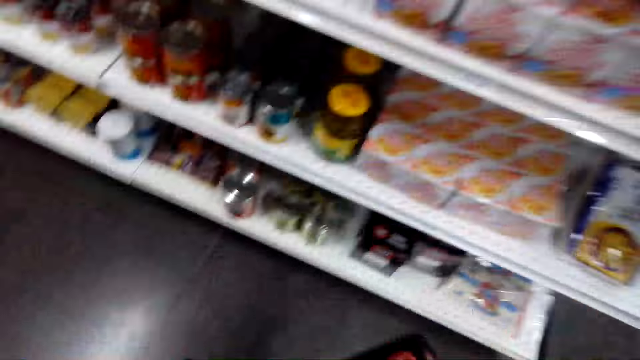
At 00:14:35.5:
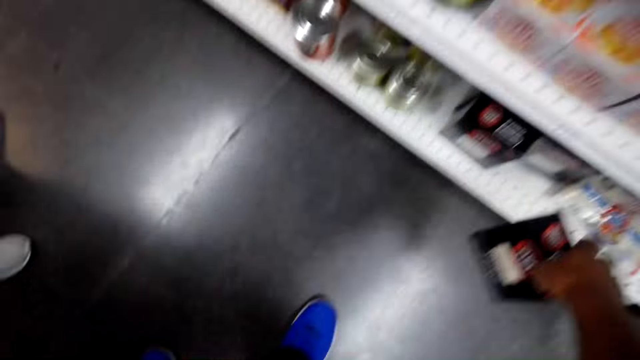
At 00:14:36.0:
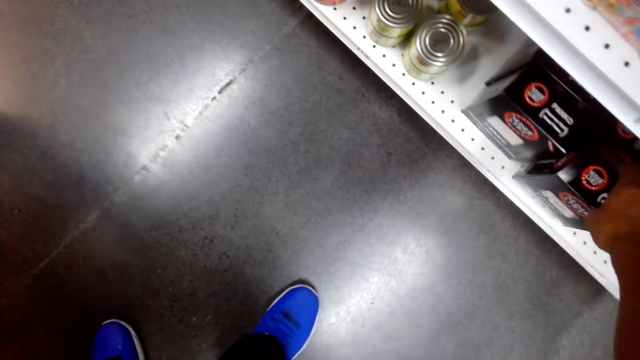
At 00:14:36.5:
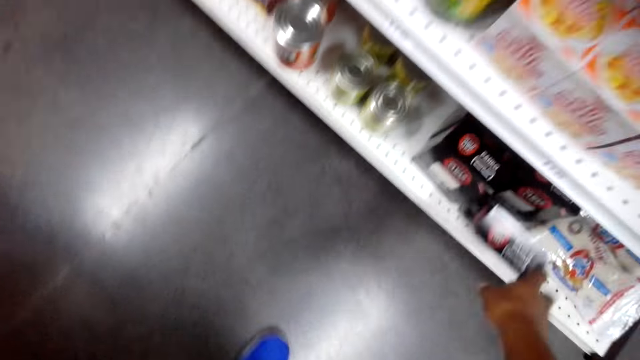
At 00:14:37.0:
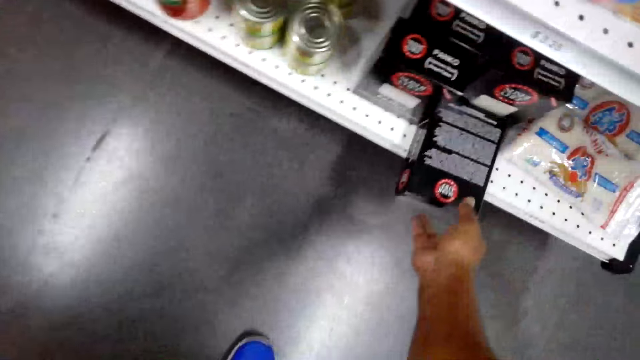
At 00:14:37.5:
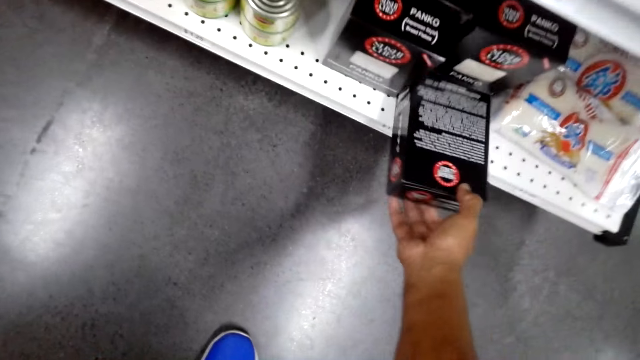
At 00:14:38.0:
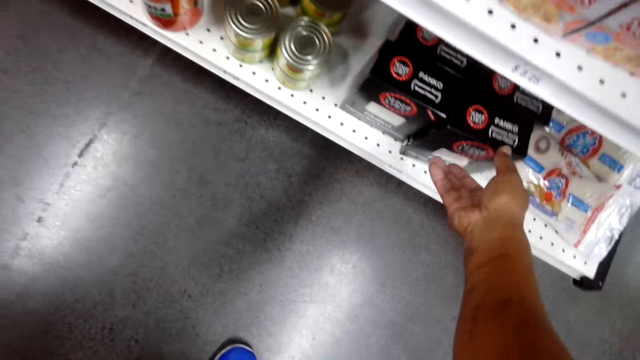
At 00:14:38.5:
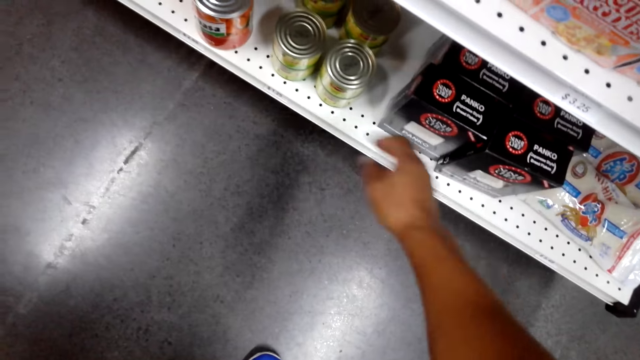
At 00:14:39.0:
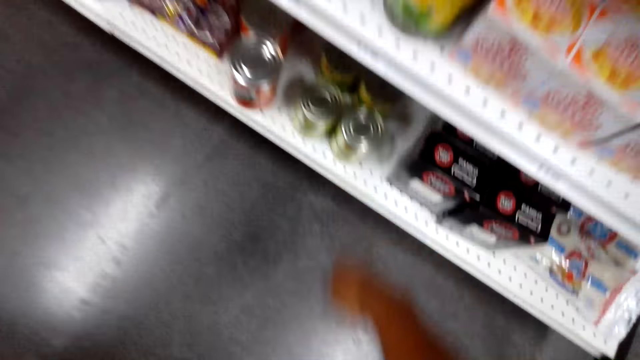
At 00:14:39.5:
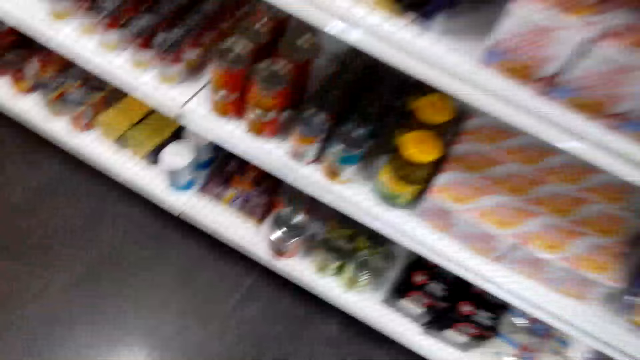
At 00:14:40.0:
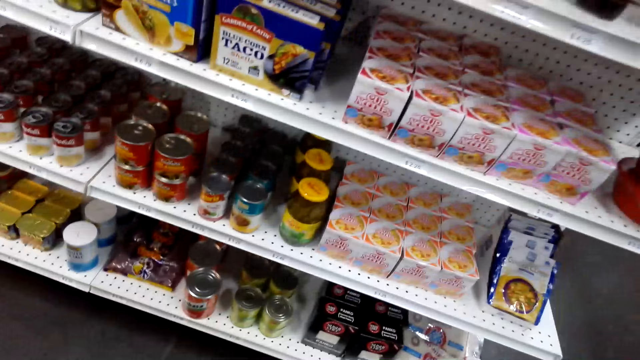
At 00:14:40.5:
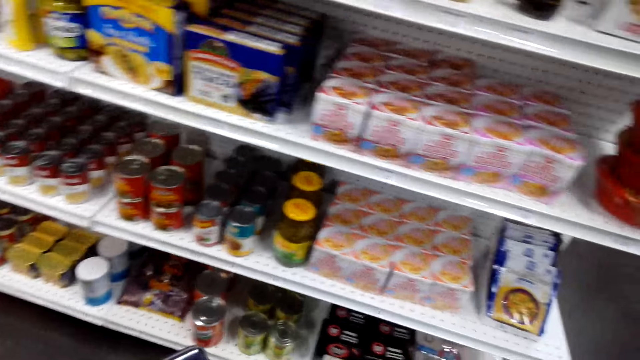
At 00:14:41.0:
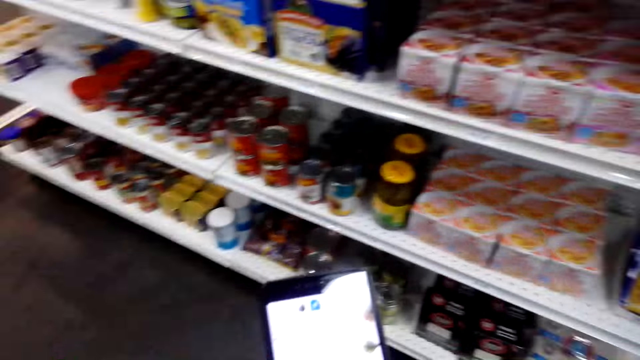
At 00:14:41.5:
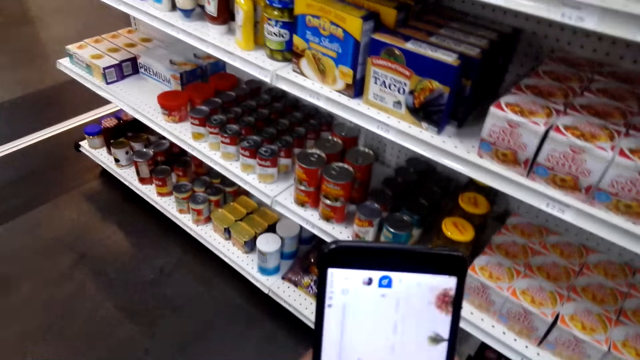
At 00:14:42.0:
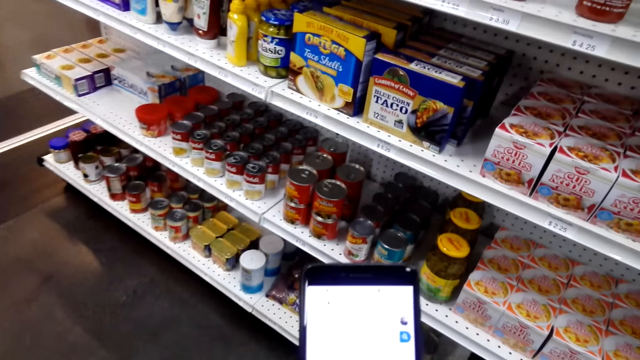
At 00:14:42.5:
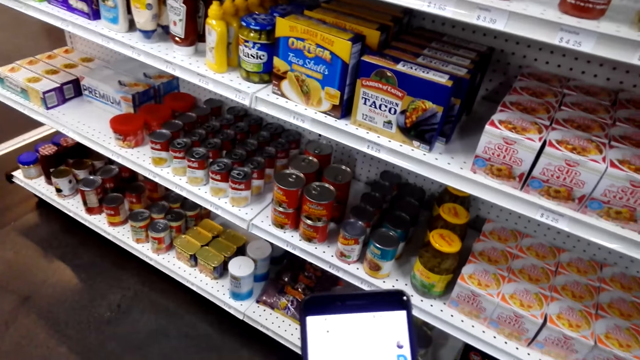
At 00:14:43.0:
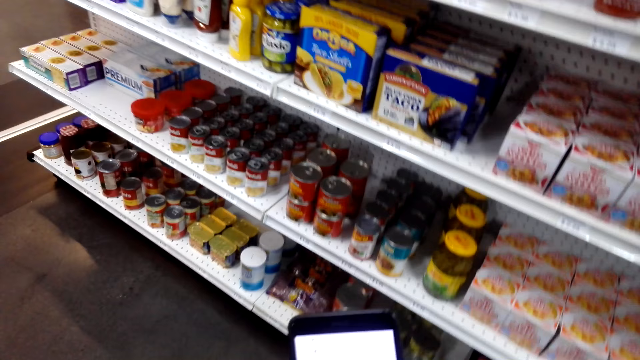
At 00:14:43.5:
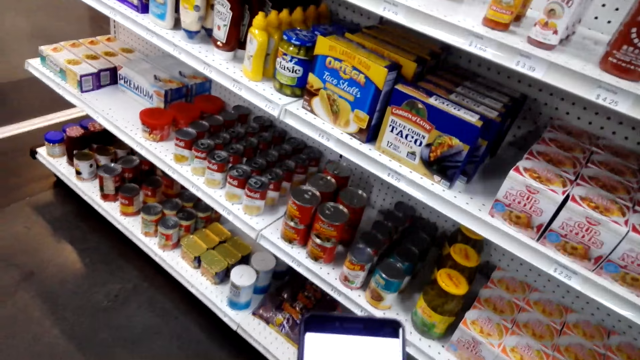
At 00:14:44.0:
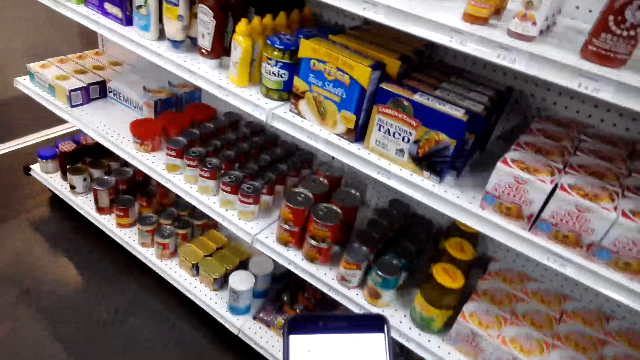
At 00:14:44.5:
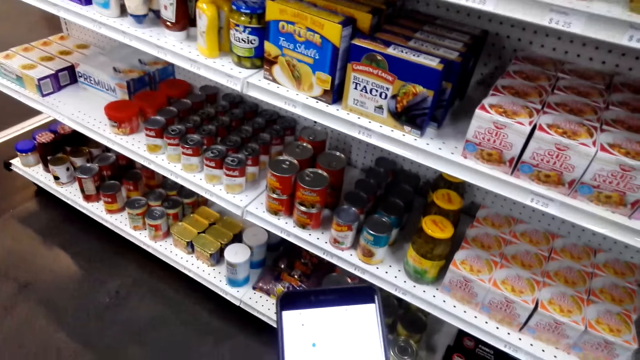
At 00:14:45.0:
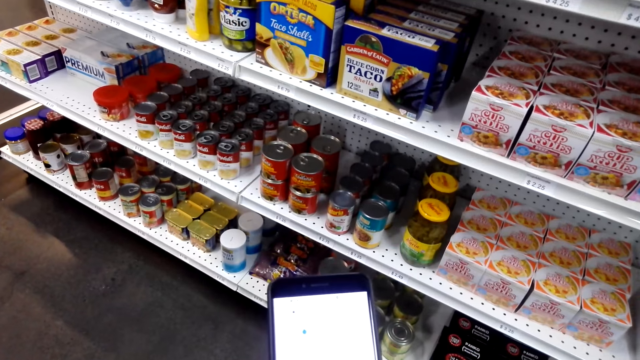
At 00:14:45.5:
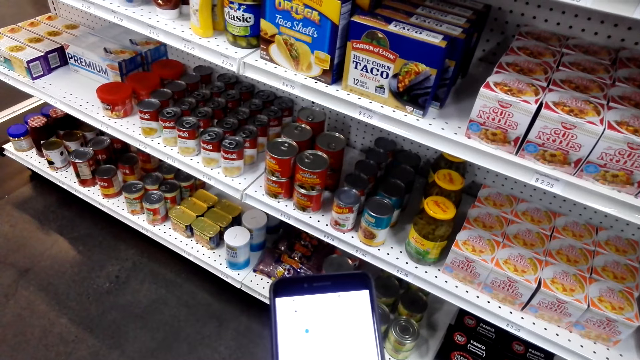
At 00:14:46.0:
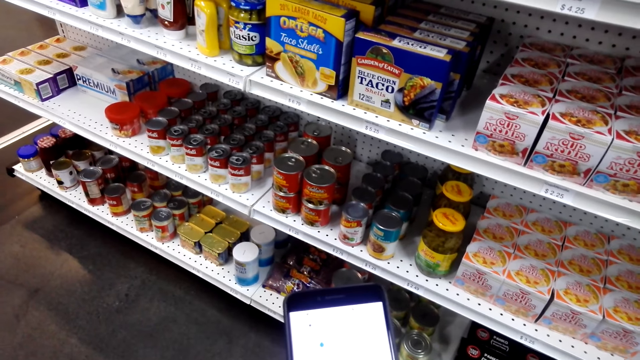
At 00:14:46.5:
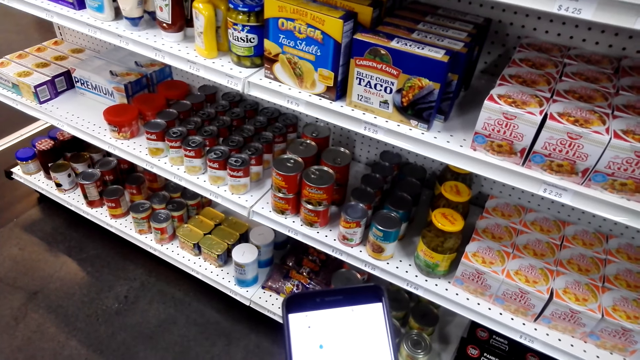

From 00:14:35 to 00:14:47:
The camera wearer returns the Sushi Chef to the shelf. They operate a phone.

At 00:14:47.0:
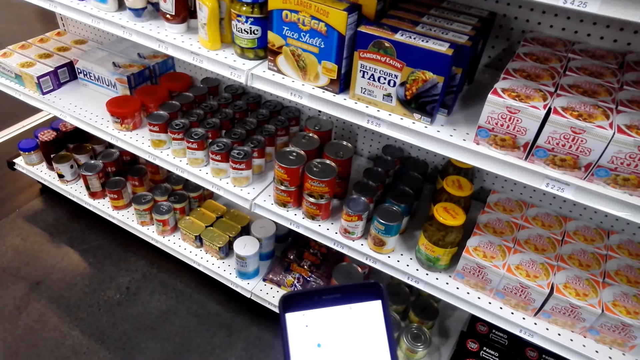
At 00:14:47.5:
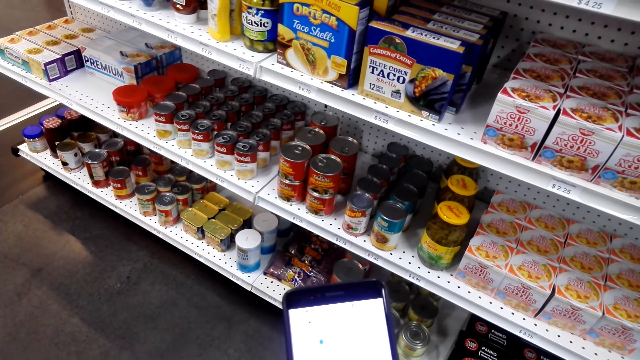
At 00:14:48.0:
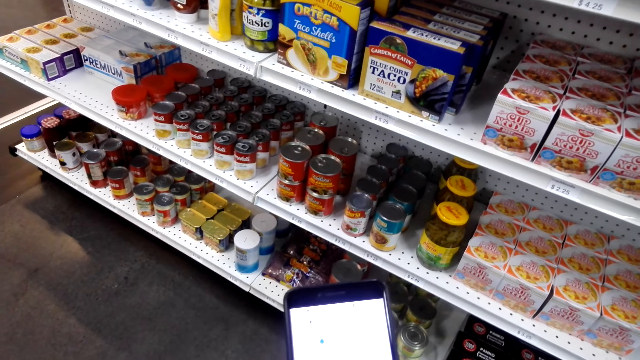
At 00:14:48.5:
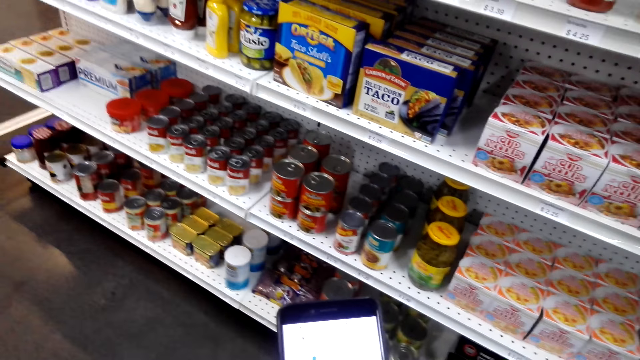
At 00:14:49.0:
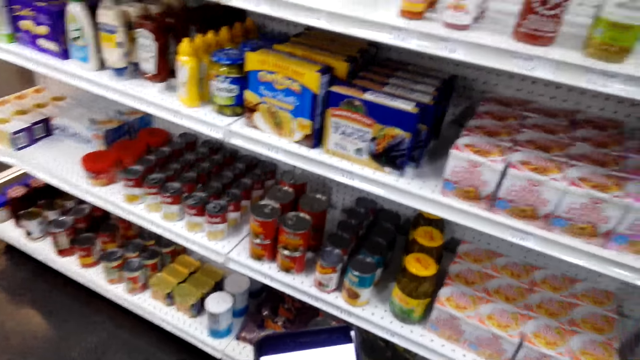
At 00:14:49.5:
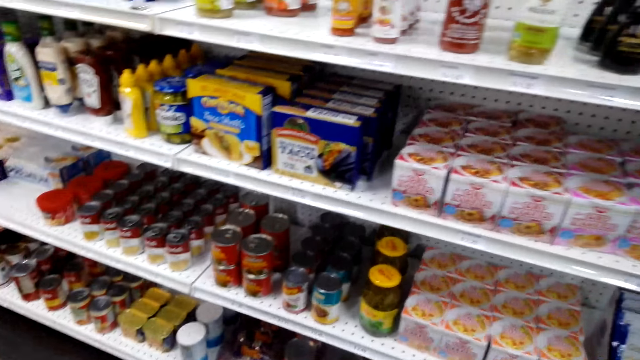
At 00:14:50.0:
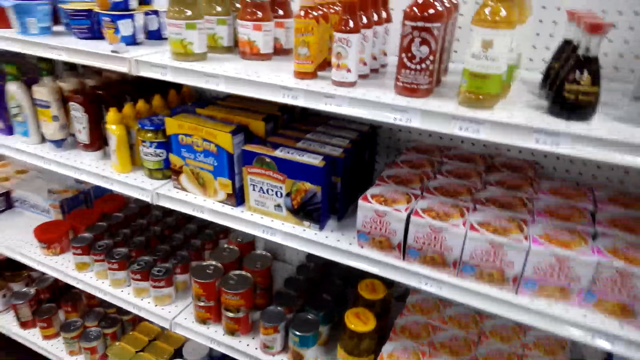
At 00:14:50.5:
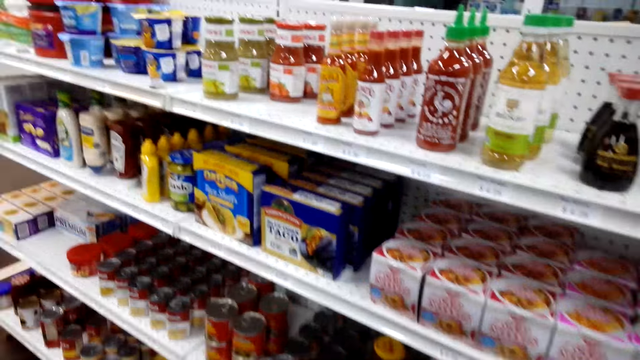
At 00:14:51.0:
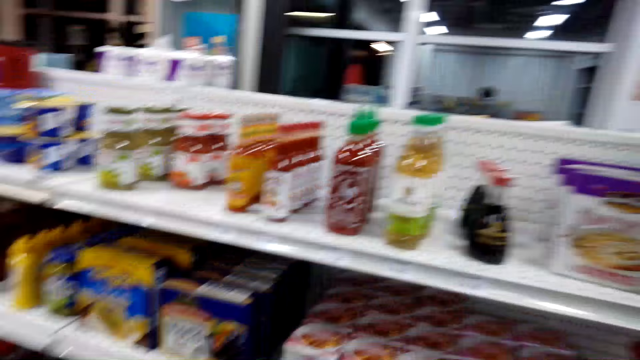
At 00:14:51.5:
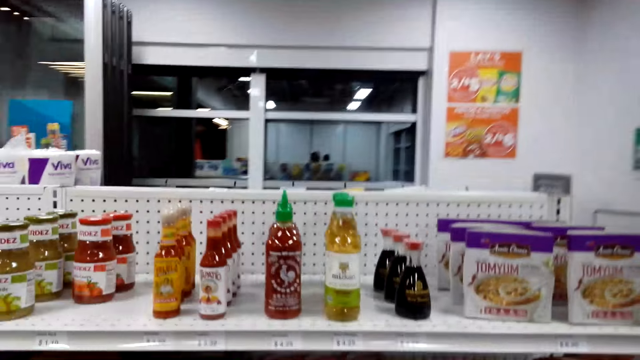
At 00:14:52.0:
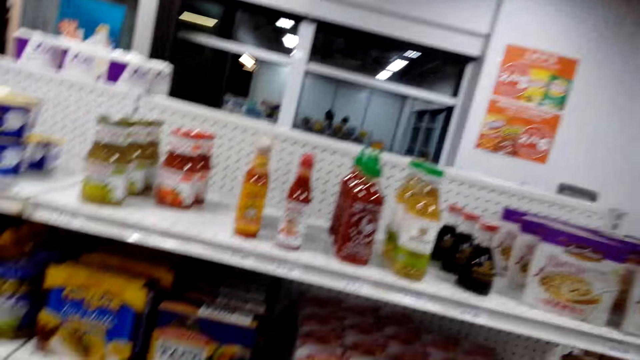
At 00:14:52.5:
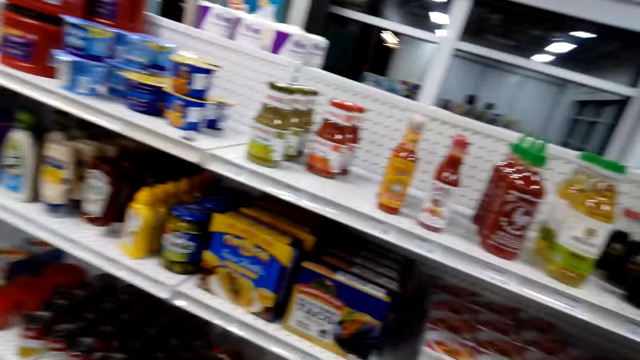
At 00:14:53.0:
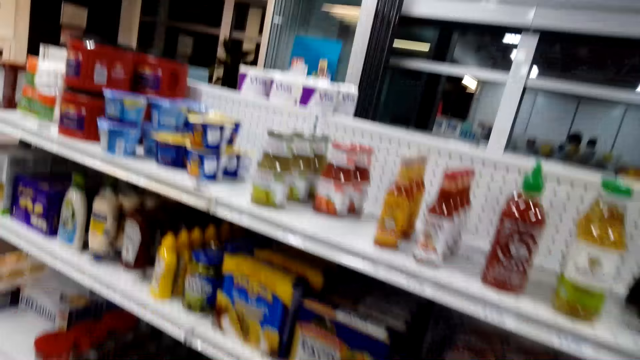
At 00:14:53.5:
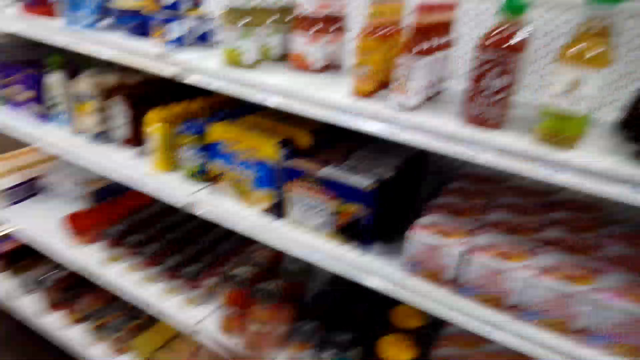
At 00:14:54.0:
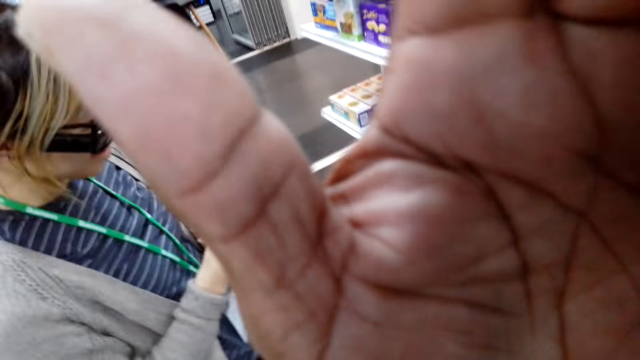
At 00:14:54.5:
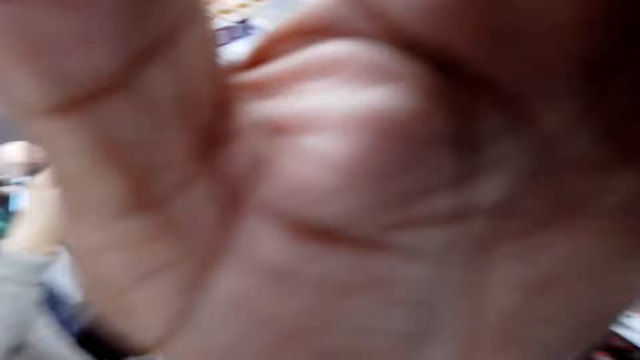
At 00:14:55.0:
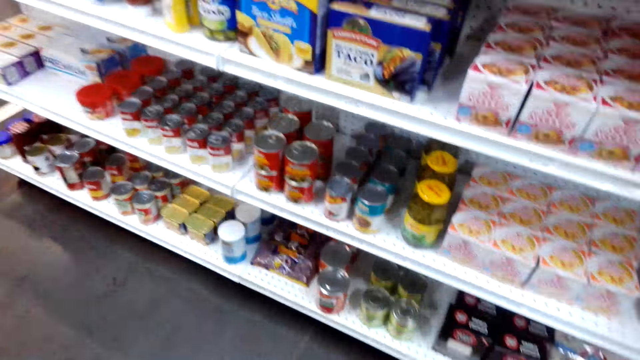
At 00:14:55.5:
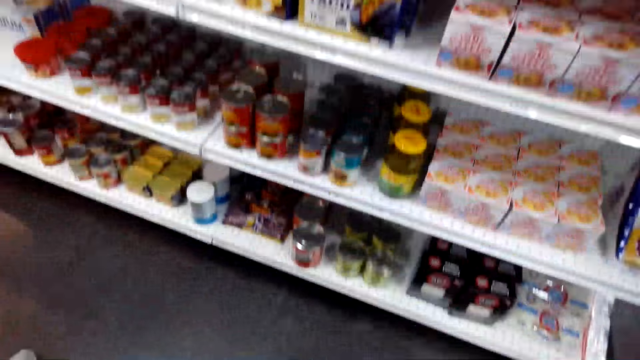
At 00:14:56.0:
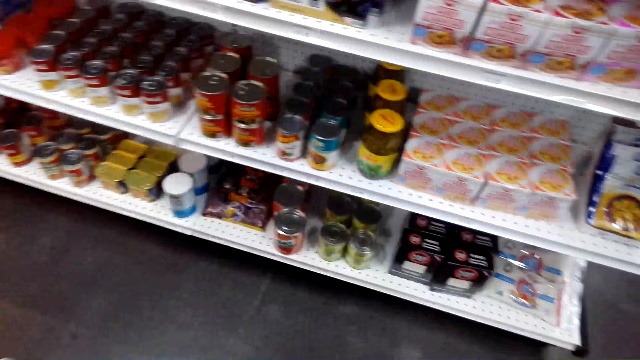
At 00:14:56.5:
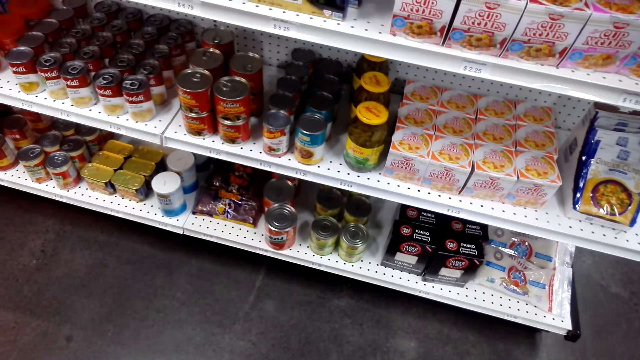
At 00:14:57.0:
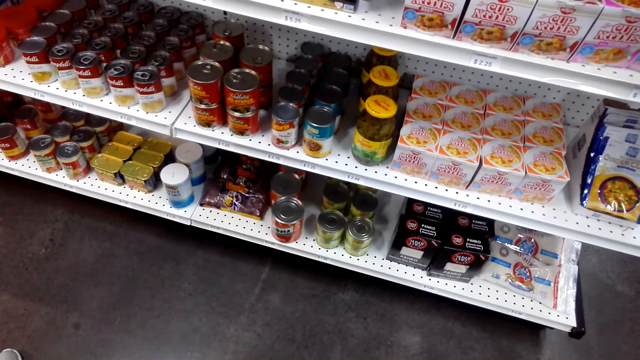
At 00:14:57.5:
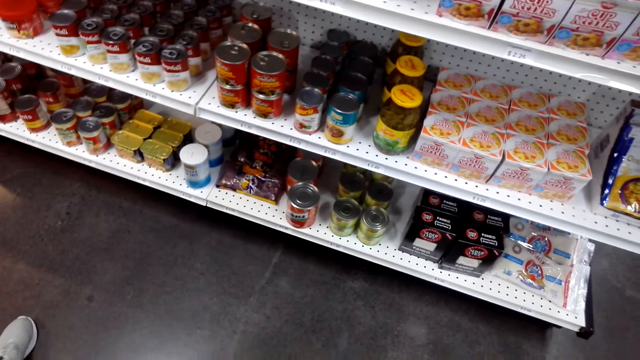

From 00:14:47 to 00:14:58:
The camera wearer raises his left hand.
